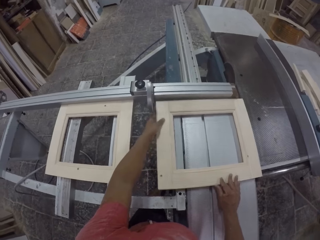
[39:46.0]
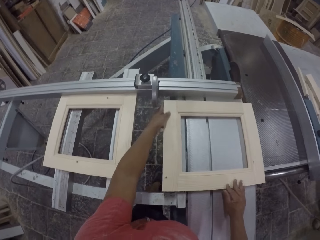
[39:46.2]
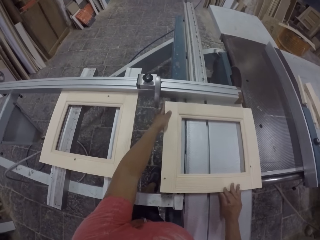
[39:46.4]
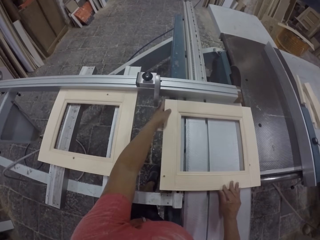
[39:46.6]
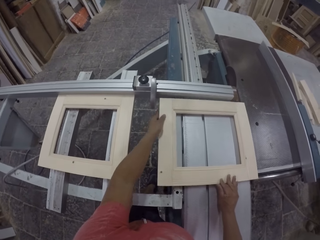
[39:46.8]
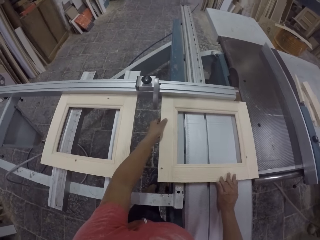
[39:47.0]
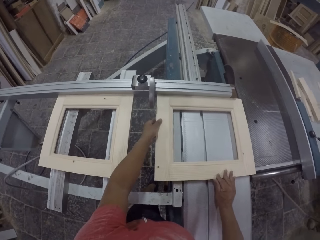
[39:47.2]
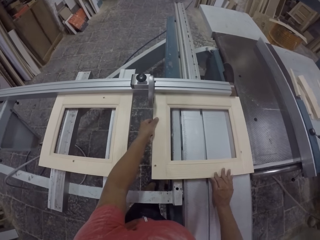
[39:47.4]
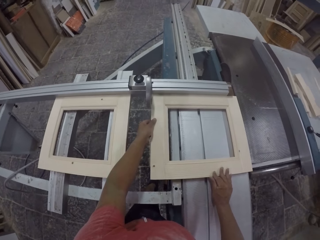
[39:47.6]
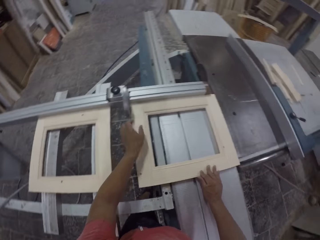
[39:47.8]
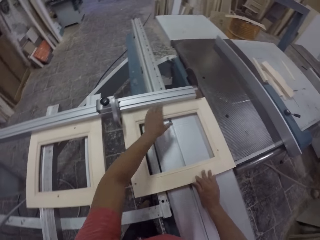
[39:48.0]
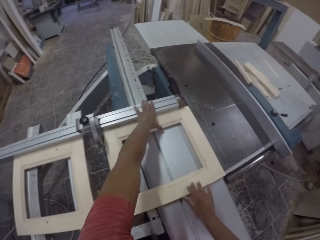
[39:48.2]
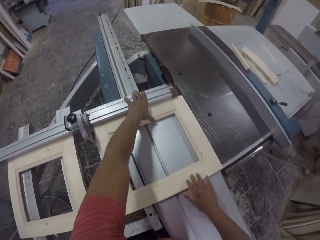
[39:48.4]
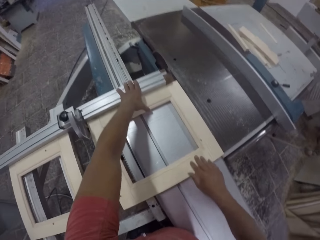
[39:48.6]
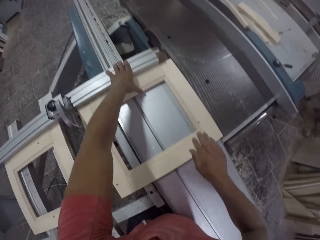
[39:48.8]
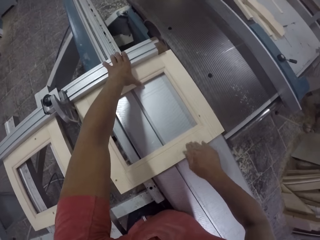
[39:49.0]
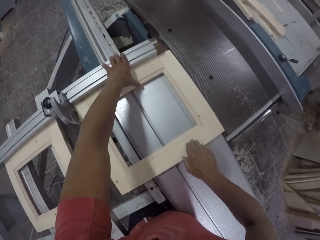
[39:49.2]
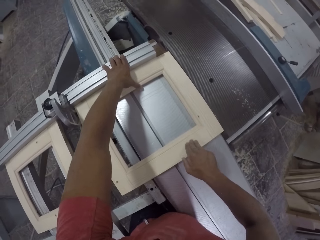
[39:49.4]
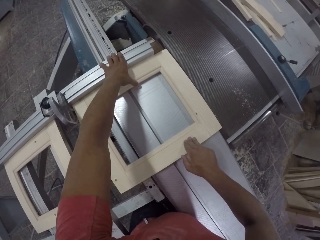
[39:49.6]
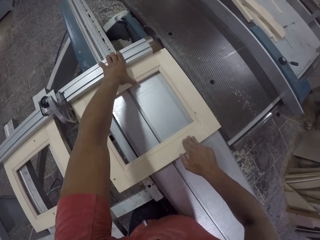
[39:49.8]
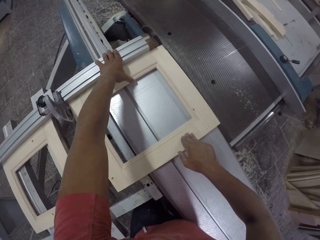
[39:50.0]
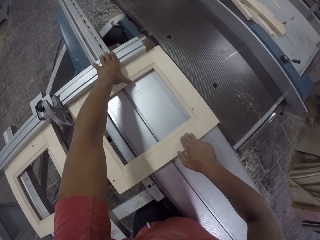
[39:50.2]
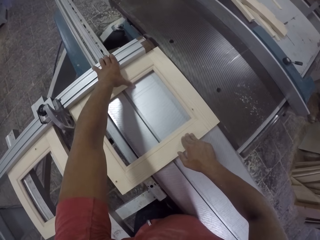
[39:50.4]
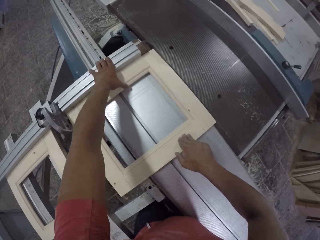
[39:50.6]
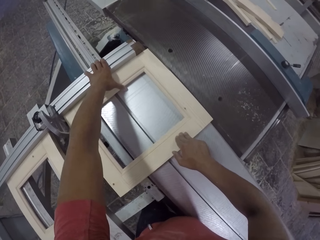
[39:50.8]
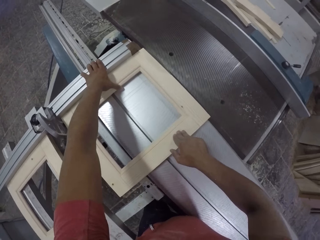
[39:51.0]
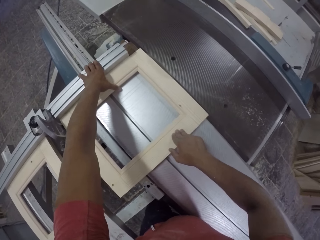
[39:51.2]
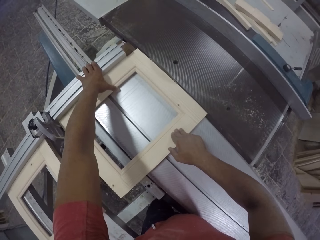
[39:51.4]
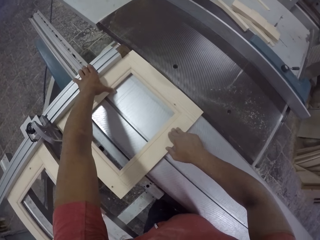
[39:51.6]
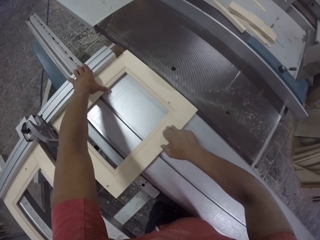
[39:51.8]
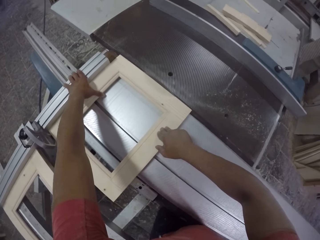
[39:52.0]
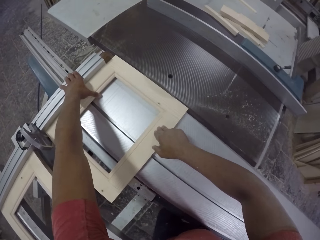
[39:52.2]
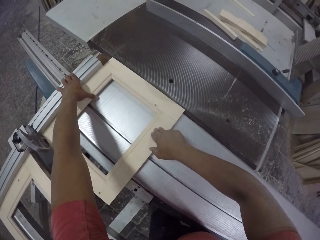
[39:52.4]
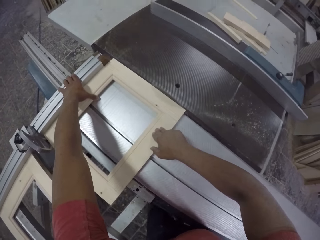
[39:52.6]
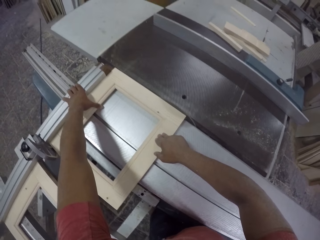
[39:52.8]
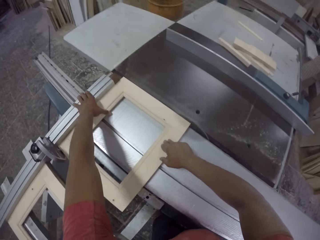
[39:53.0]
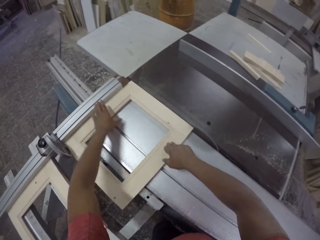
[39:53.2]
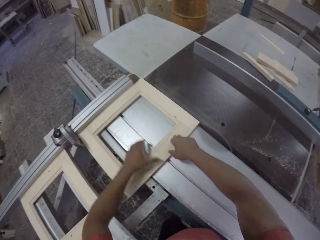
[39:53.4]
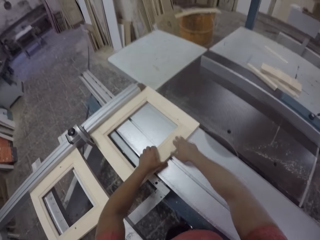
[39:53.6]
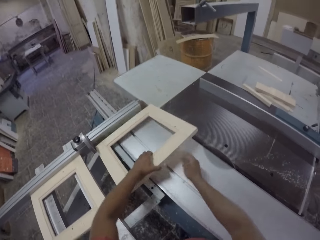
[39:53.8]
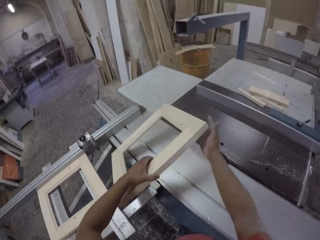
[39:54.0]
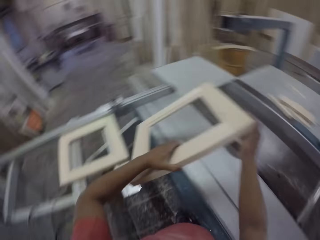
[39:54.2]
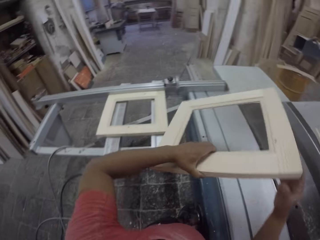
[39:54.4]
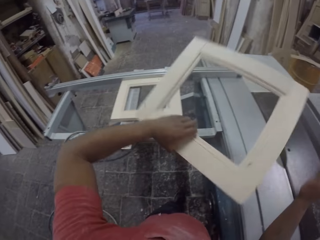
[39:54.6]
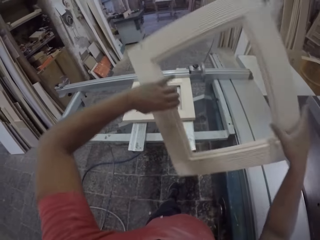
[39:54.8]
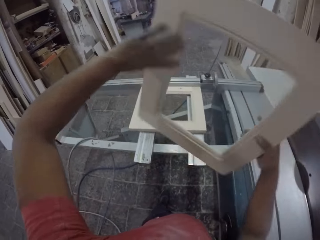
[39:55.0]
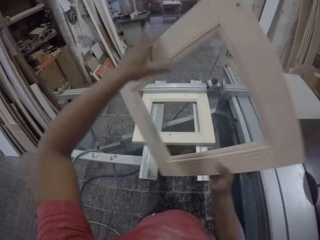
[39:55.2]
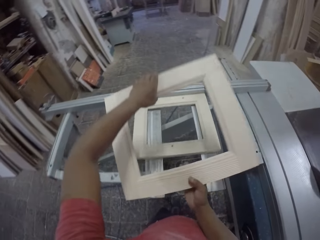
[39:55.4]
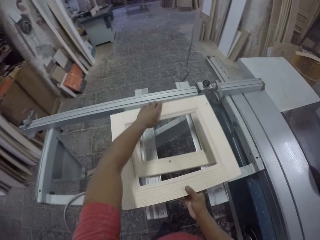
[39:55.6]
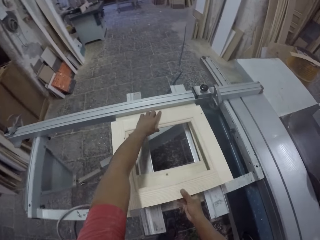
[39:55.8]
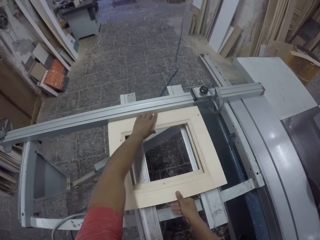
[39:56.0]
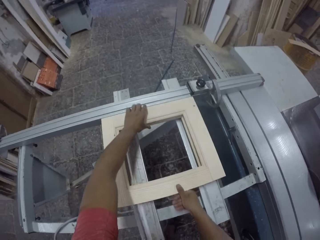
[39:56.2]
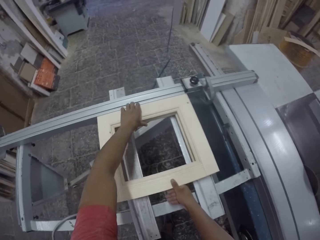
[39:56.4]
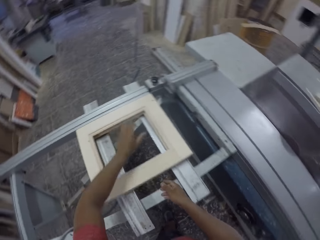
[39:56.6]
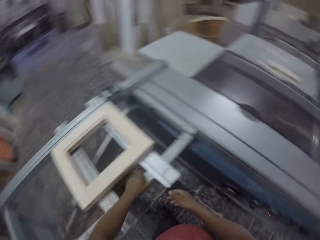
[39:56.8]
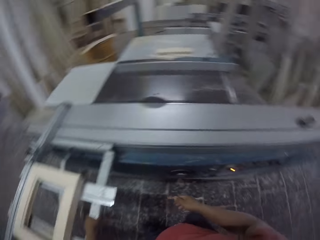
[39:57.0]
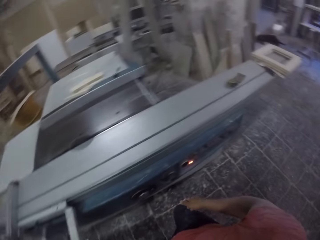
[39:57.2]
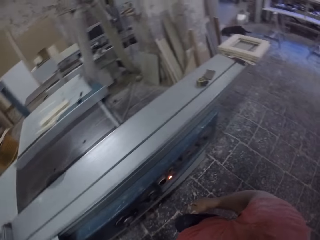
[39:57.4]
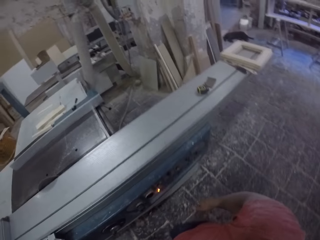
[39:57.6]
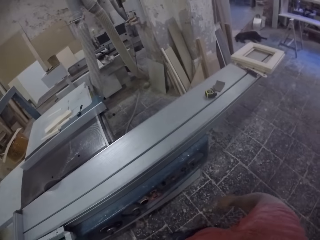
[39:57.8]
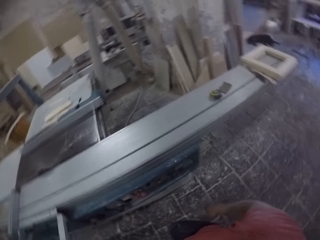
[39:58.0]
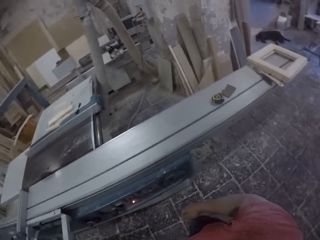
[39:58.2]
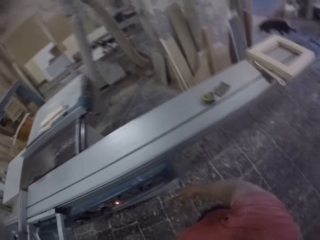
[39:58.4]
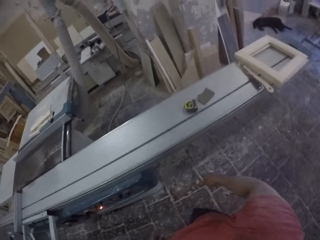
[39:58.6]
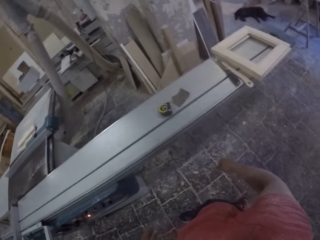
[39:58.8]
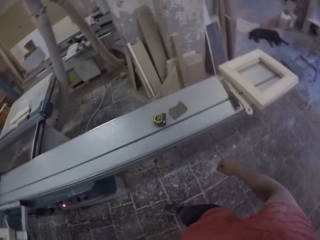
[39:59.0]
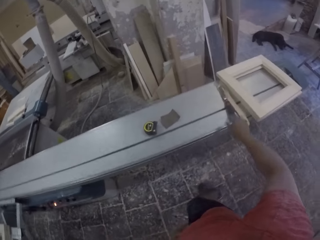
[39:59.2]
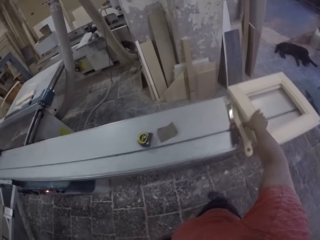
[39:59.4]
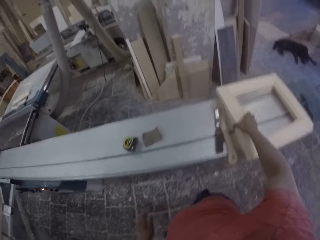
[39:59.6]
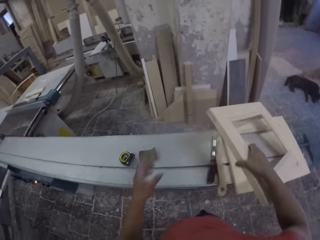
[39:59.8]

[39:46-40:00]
The camera wearer aligns the piece of wood on the machine. They trim the piece of wood on the cutting machine. They grab the piece of wood. They put the piece of wood on top of the other. They turn around. They grab another piece of wood.

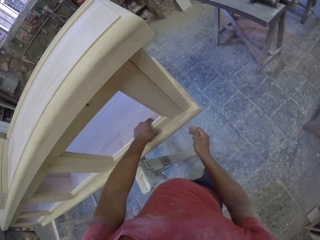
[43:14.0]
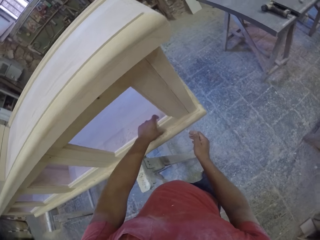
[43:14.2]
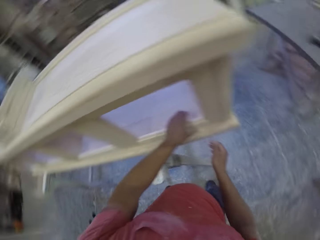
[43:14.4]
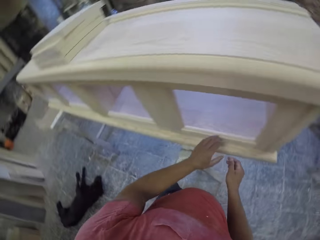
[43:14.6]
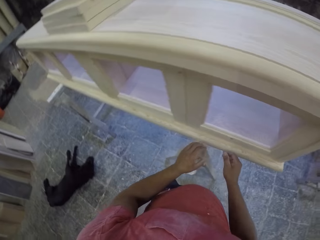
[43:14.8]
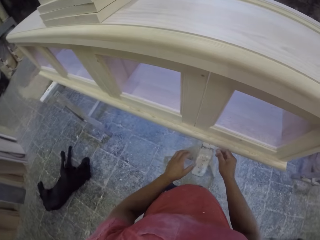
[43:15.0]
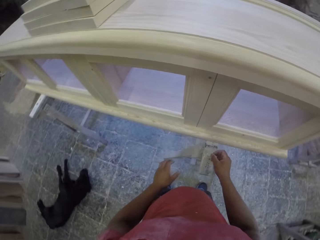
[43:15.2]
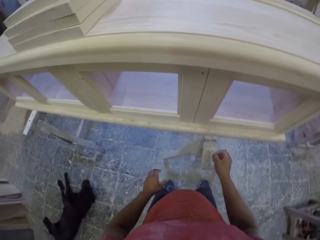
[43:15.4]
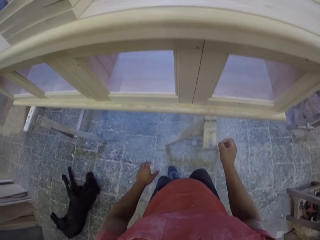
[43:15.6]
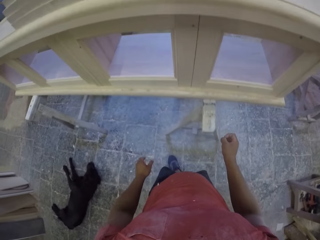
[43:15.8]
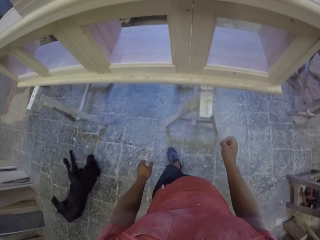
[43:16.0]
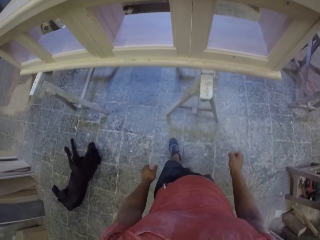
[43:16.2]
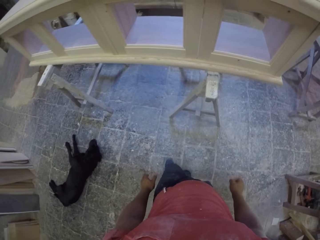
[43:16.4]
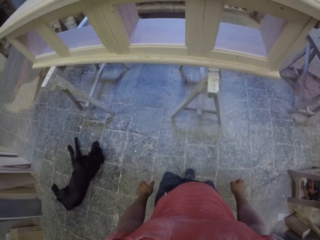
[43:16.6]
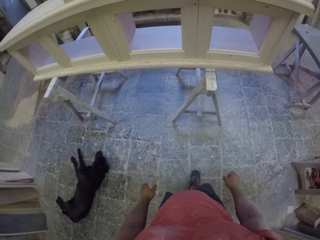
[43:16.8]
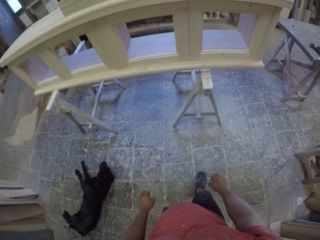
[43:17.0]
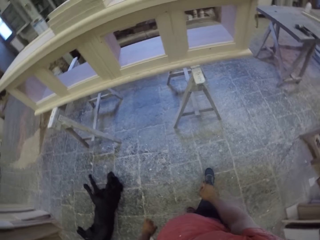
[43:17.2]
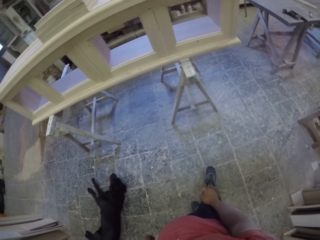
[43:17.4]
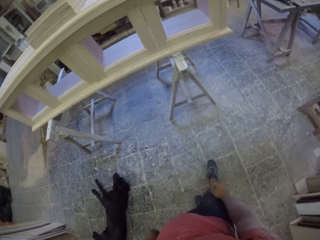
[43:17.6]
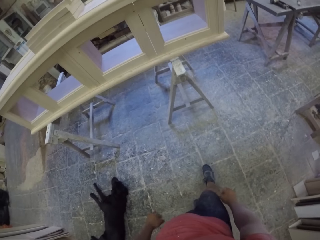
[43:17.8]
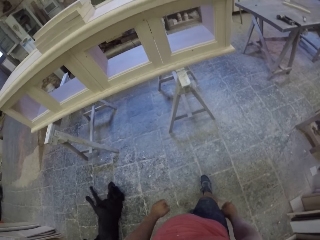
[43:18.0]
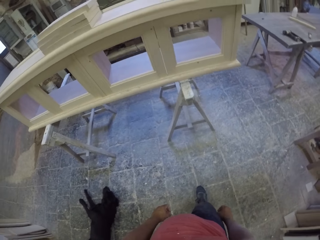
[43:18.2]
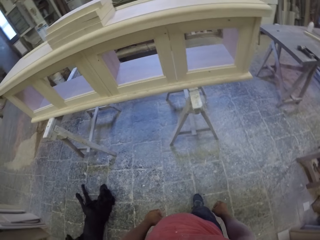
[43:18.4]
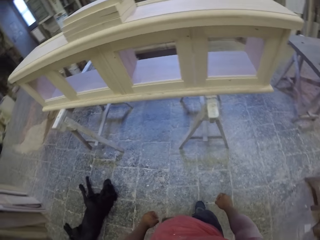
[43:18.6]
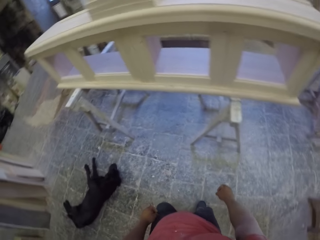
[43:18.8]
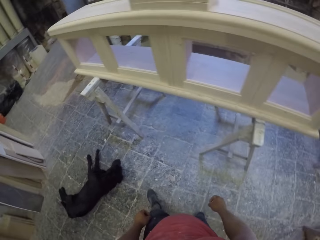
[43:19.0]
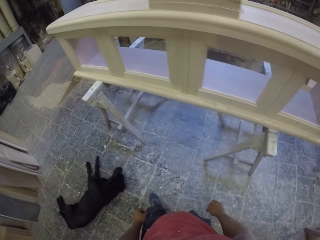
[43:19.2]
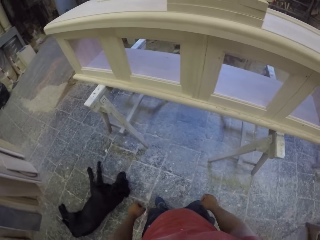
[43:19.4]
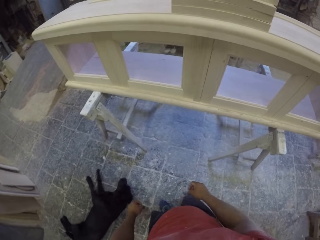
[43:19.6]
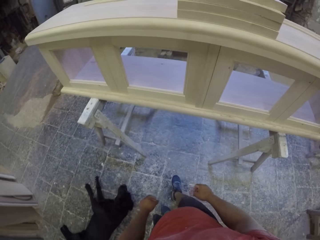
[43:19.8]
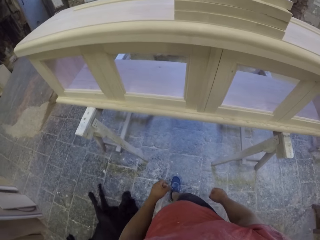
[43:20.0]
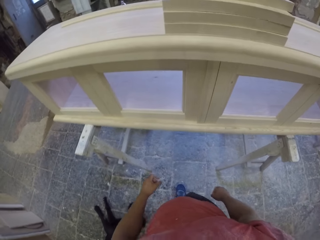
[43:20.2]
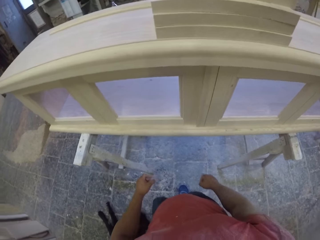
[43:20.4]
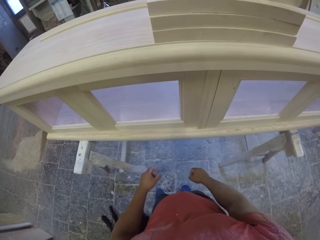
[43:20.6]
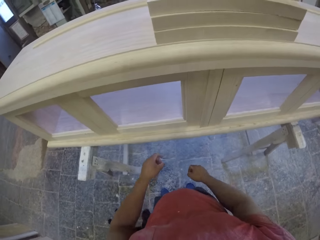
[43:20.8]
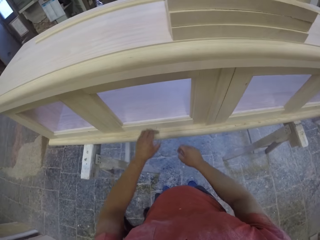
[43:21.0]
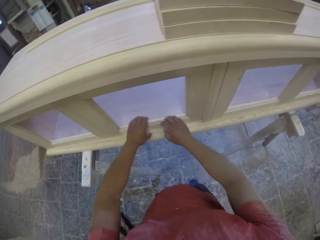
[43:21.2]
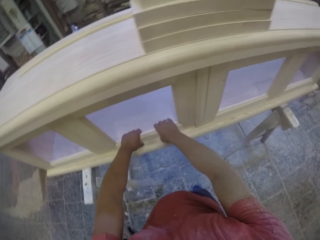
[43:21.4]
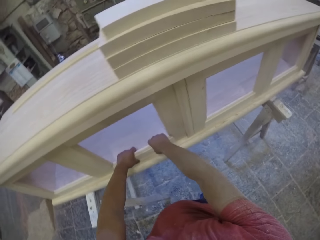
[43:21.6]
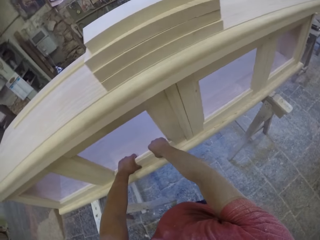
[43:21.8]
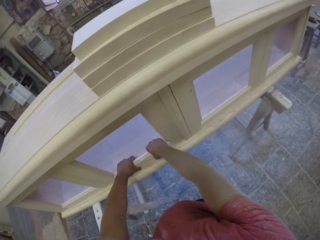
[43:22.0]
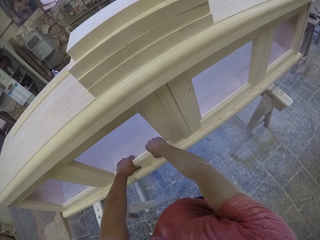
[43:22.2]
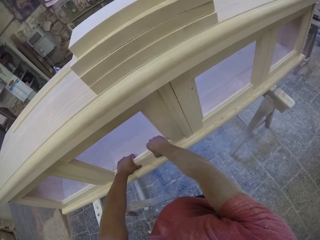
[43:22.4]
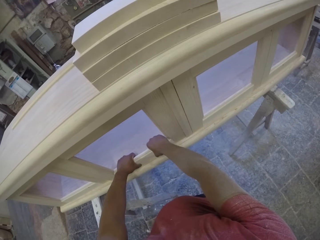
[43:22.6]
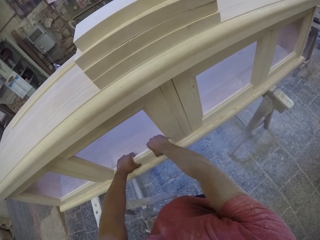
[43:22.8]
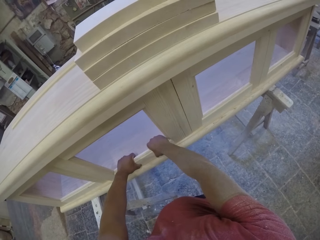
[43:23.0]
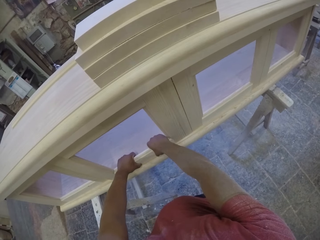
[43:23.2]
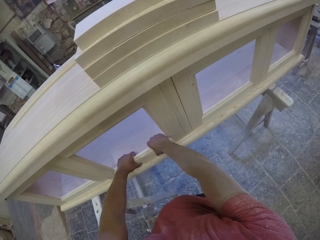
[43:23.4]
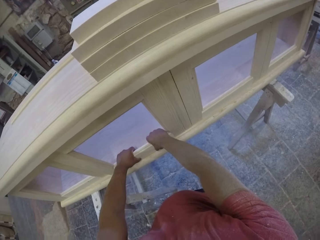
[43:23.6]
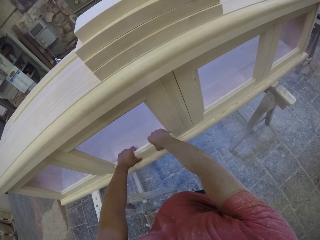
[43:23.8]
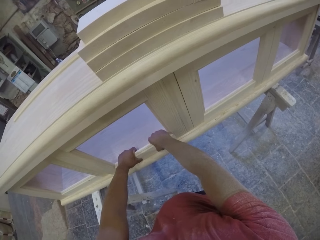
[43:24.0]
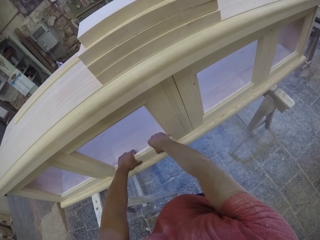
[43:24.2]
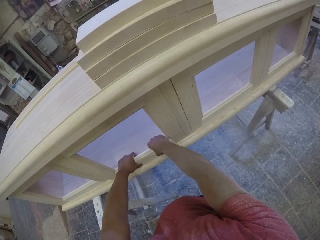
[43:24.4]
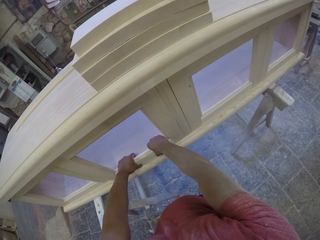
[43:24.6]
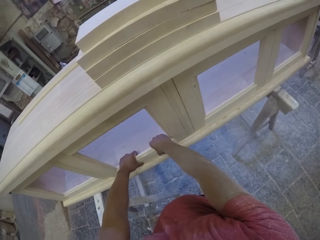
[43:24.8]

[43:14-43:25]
The camera wearer gazes at the furniture. They adjust the pieces of wood on the furniture. They touch the frame.
